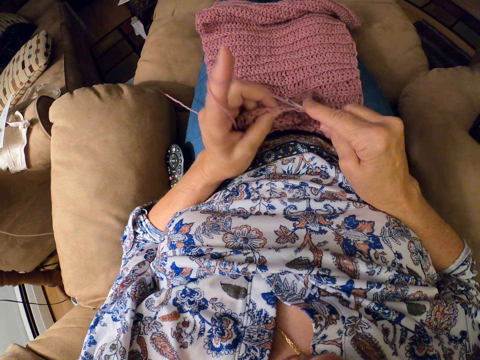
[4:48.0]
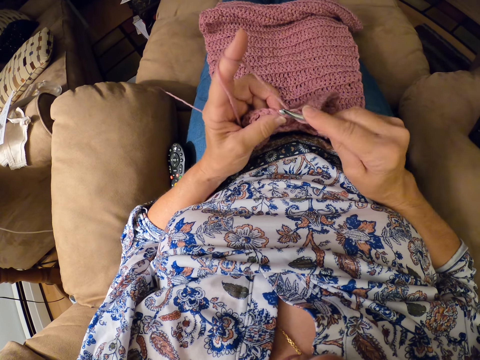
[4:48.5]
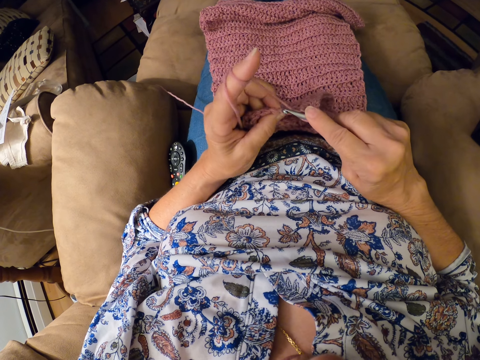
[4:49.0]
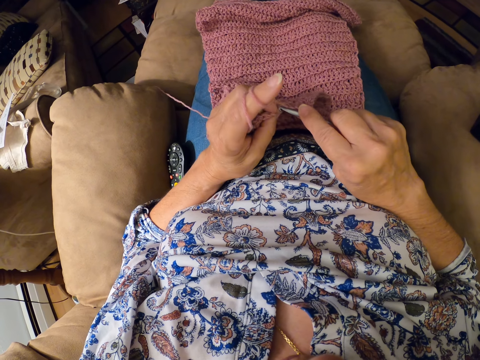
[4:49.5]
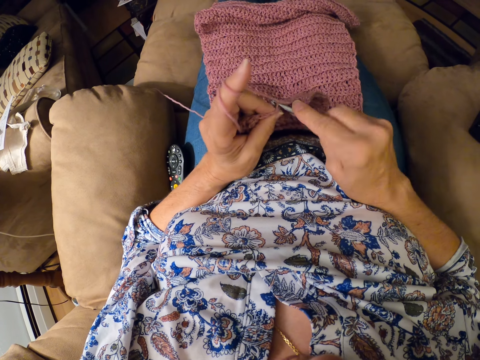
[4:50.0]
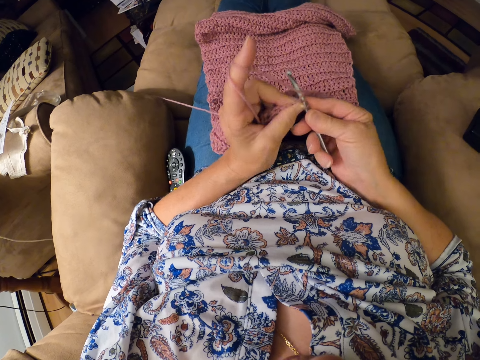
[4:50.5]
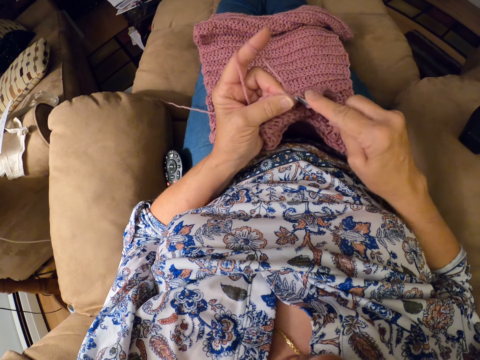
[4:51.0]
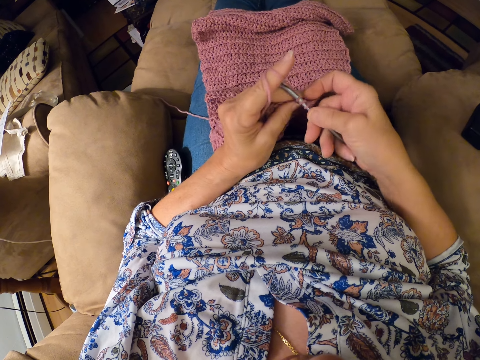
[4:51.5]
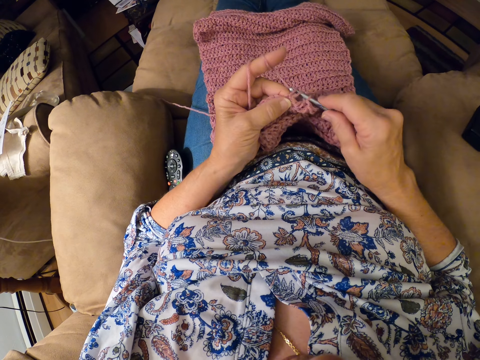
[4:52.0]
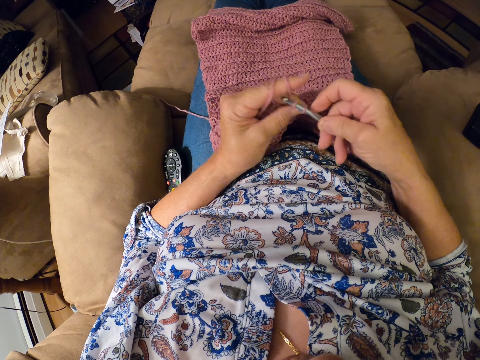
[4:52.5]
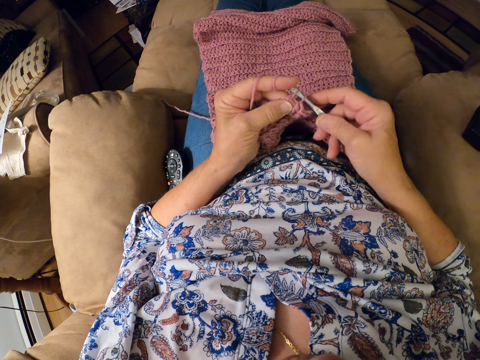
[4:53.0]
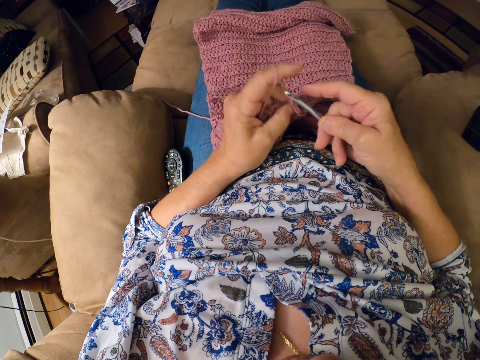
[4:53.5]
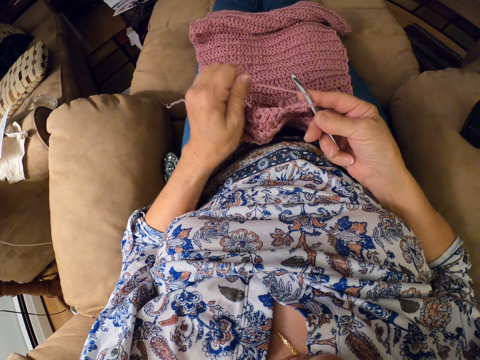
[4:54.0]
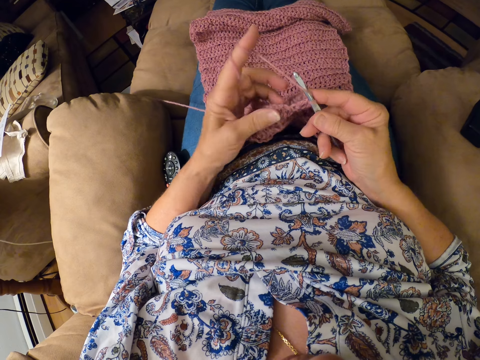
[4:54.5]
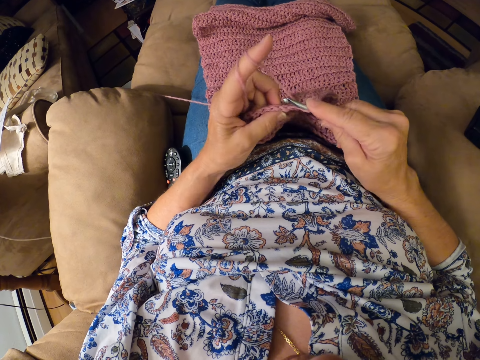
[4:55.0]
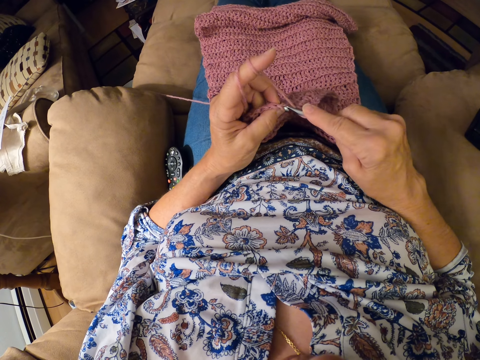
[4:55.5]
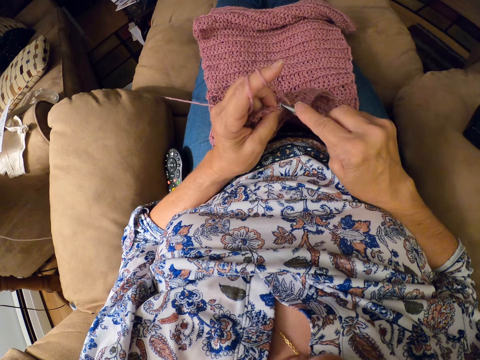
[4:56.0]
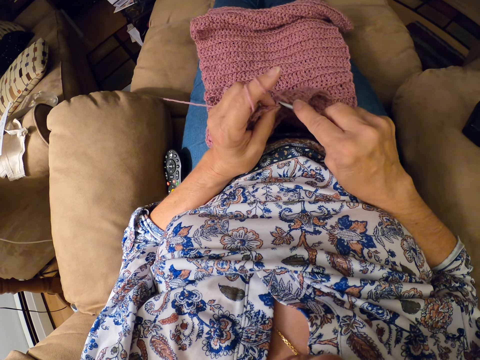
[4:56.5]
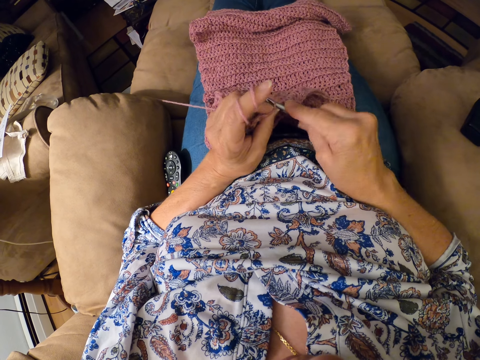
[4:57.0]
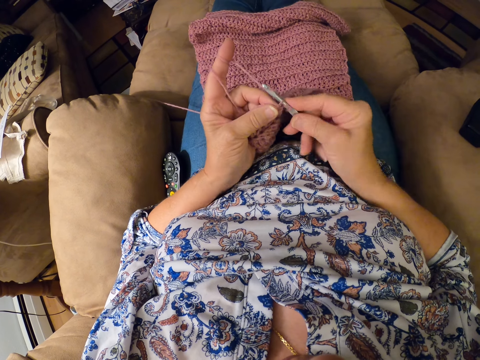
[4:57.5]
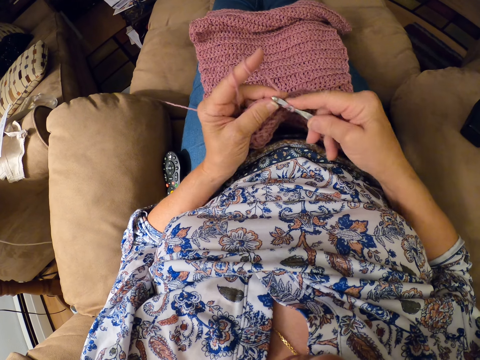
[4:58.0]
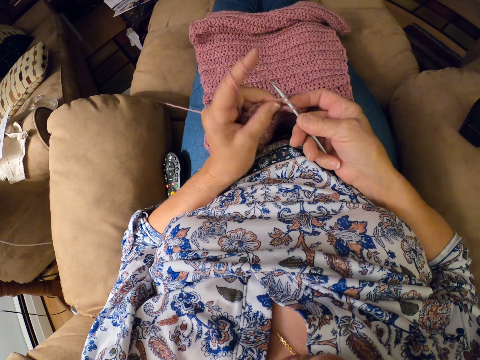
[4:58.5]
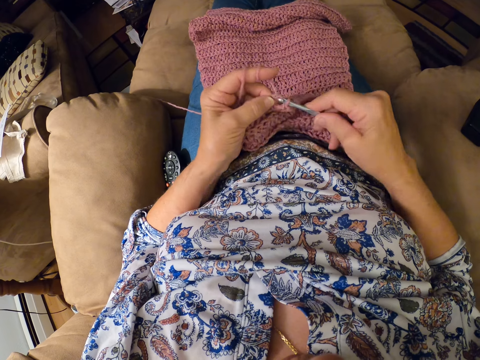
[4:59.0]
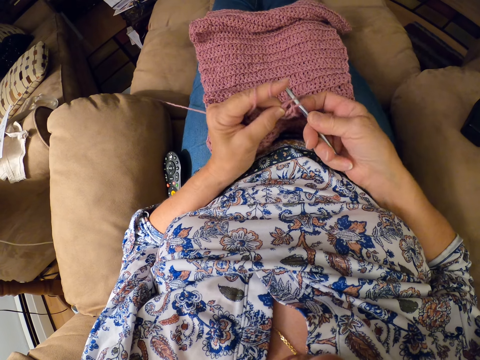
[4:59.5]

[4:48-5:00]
The camera wearer knits the yarn with a knitting hook. She lets go of the knitted yarn, rolls the yarn on her finger and holds the knitted yarn with her fingers. She knits the yarn with the knitting hook.

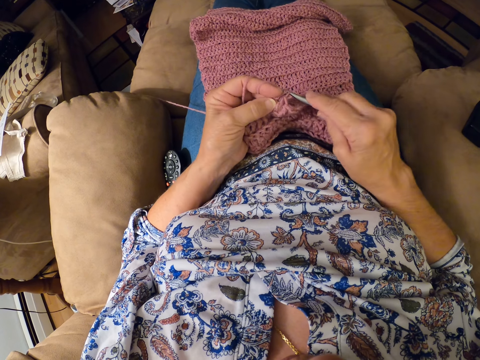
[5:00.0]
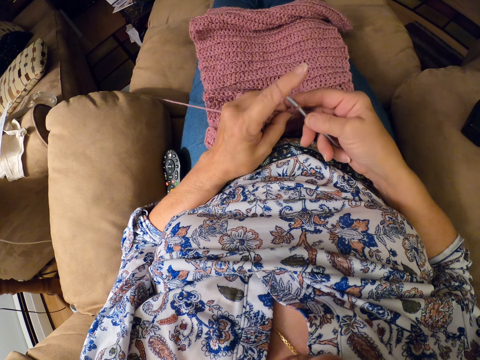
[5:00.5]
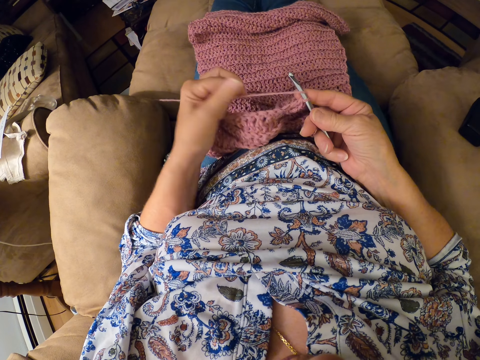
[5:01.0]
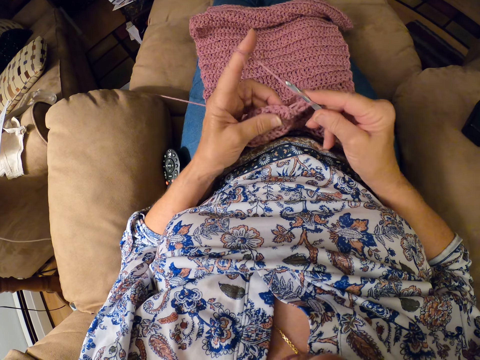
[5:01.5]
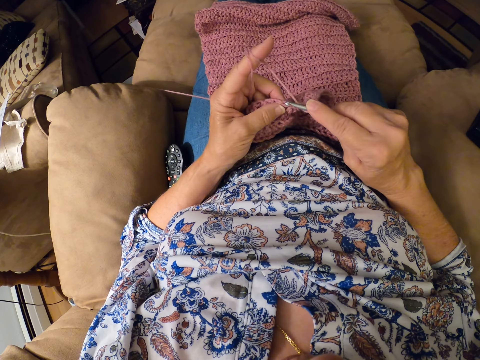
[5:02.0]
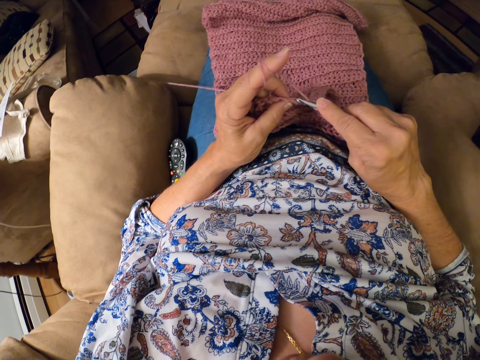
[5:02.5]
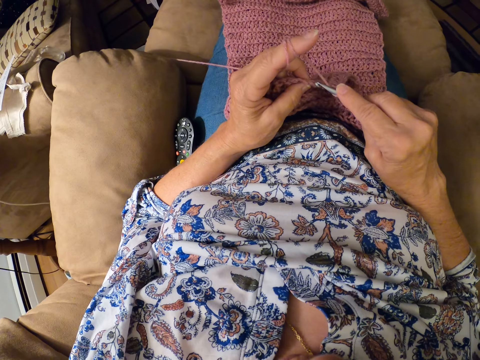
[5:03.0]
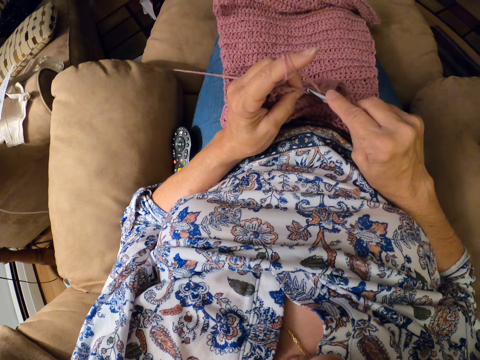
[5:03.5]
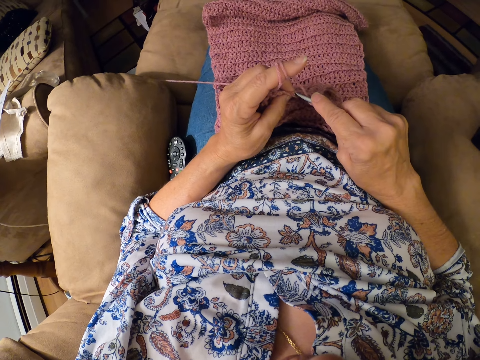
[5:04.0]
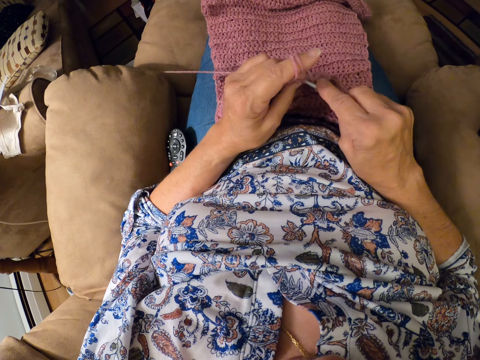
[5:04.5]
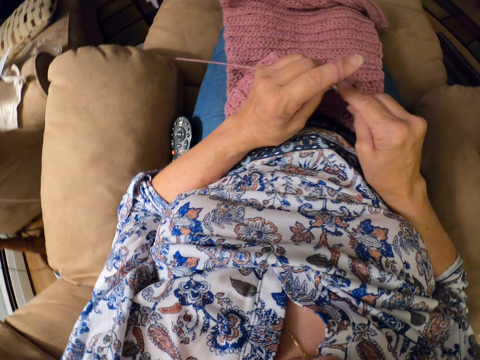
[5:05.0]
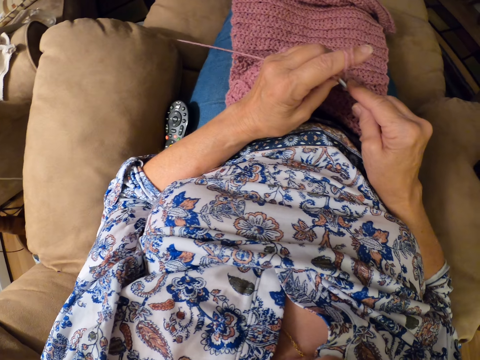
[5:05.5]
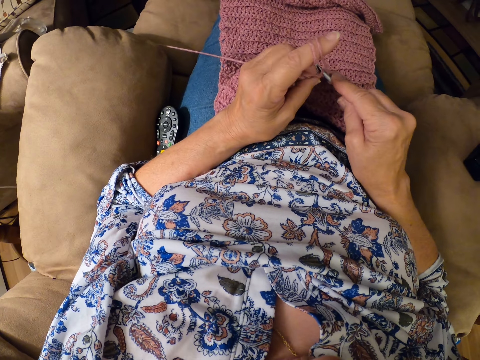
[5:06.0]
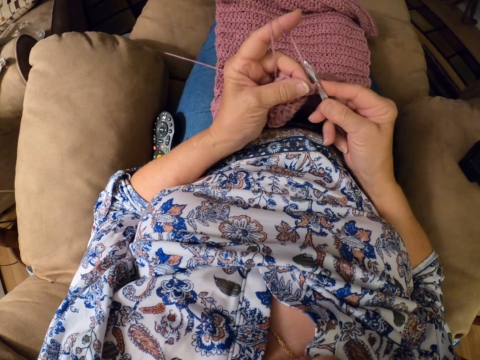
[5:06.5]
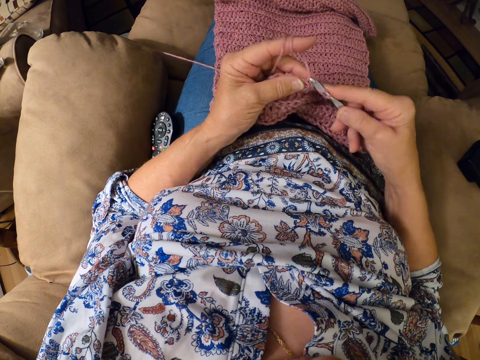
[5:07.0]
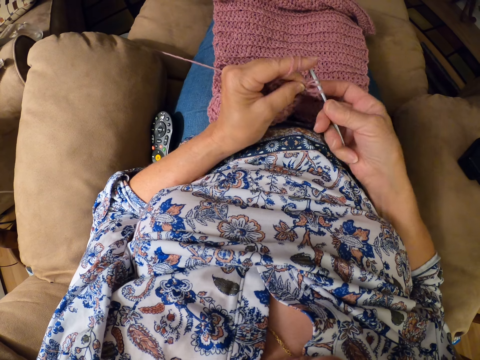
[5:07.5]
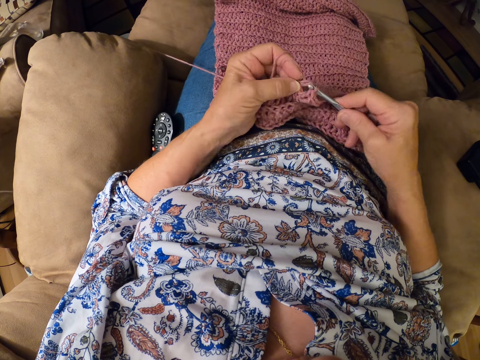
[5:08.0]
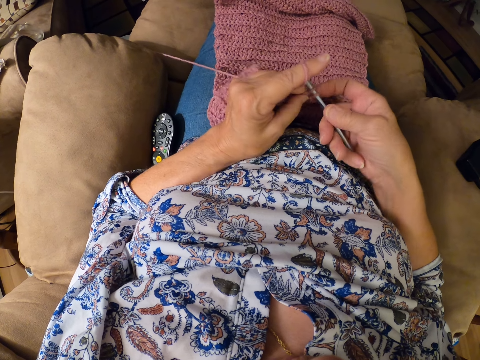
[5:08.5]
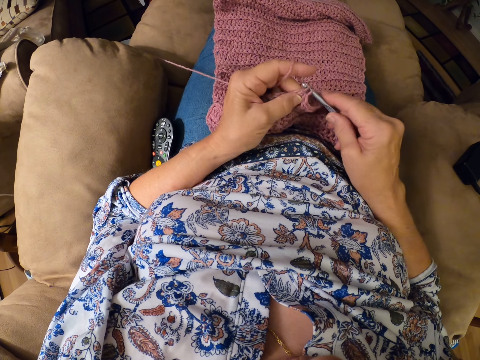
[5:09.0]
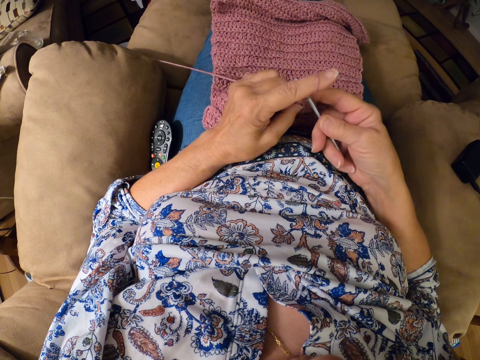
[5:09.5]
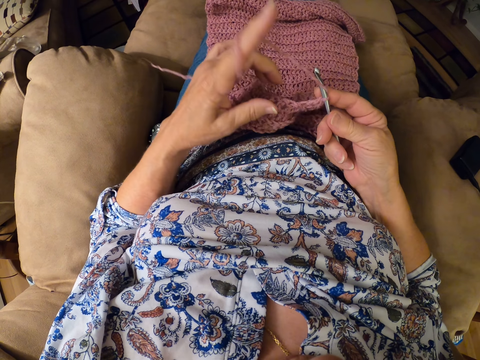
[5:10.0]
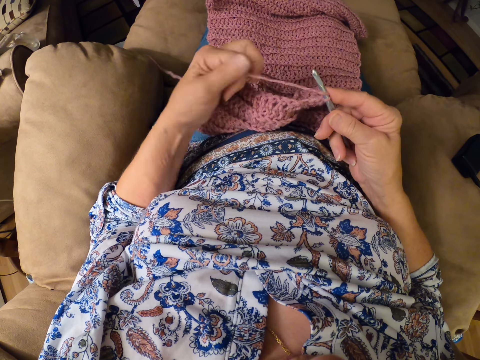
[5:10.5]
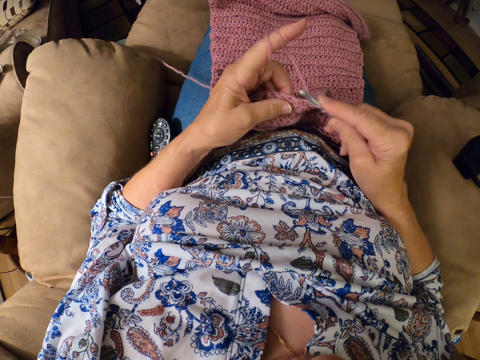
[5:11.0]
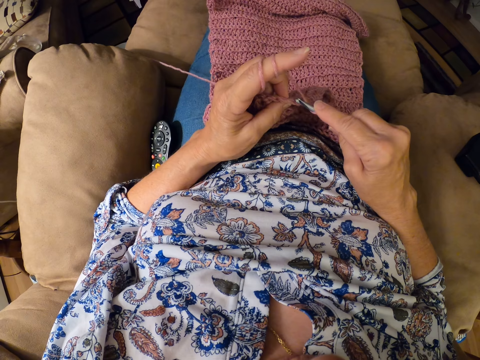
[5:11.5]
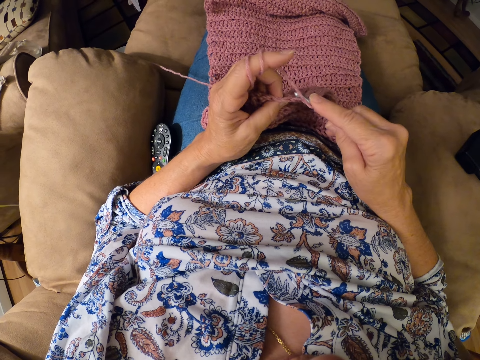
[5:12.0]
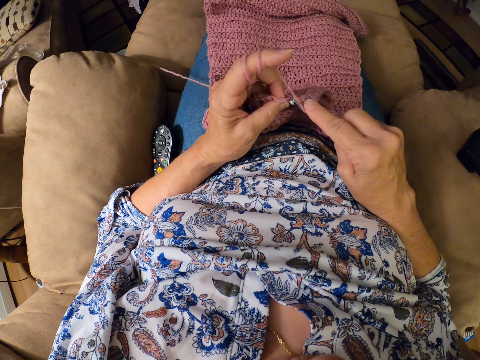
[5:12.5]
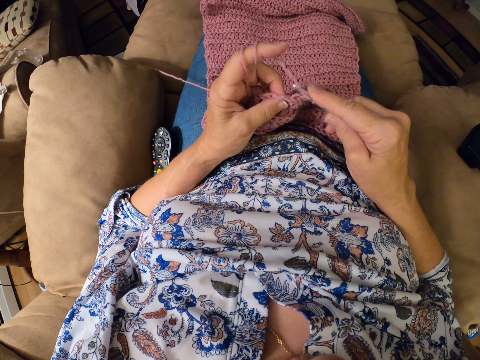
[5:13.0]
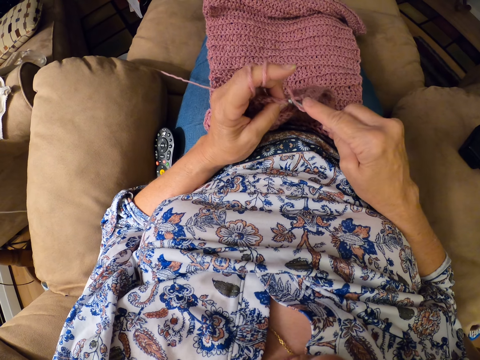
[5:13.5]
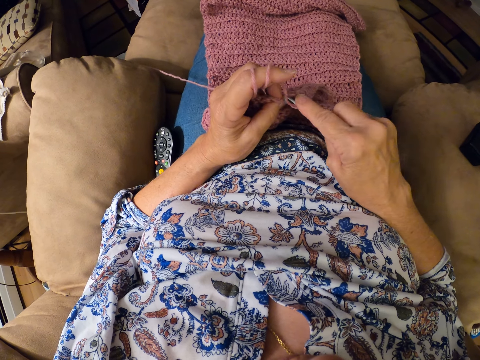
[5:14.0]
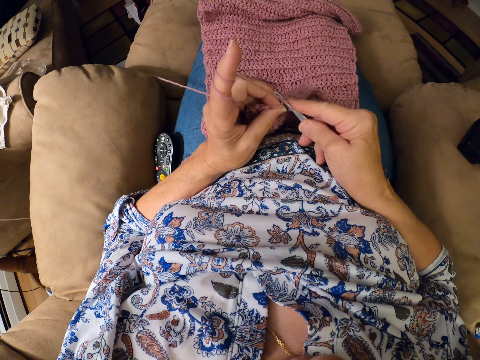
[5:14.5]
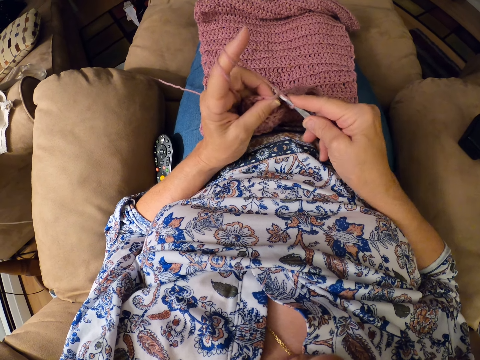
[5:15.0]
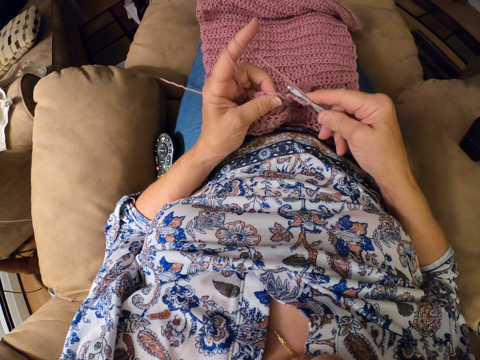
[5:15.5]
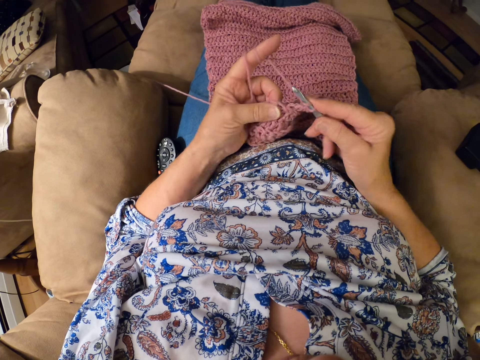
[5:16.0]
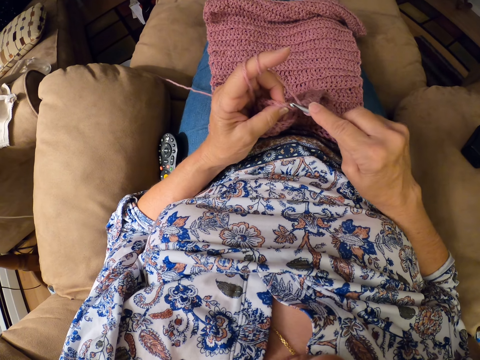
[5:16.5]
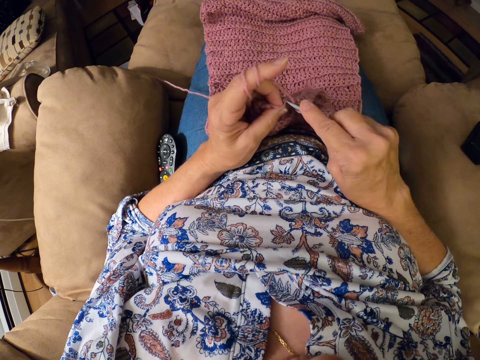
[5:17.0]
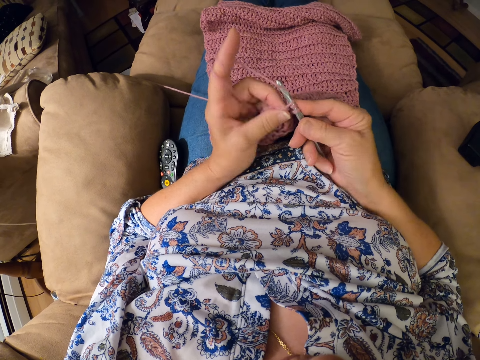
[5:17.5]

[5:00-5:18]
The camera wearer lets go of the knitted yarn, rolls the yarn on her finger and holds the knitted yarn with her fingers. She looks around. She knits the yarn with the knitting hook. She lets go of the knitted yarn, rolls the yarn on her finger and holds the knitted yarn with her fingers. She knits the yarn with the knitting hook.
